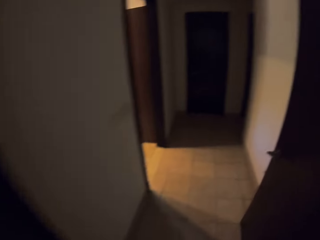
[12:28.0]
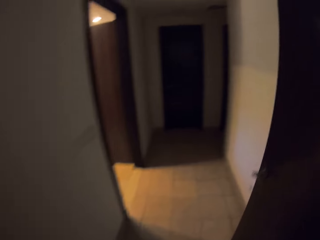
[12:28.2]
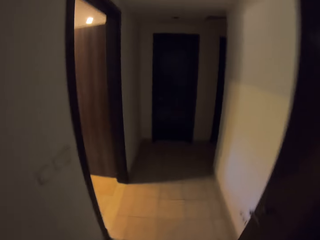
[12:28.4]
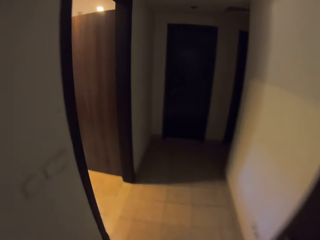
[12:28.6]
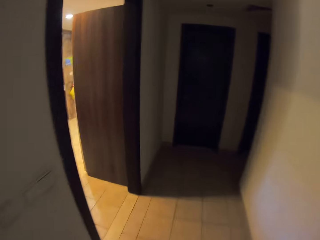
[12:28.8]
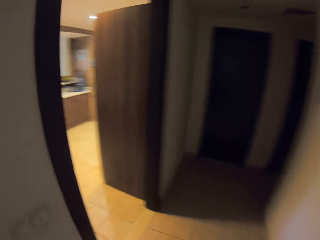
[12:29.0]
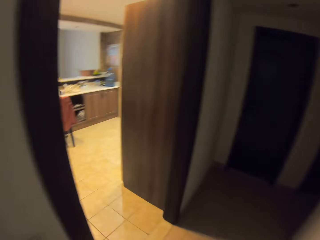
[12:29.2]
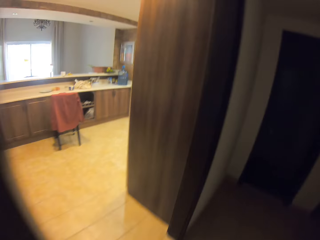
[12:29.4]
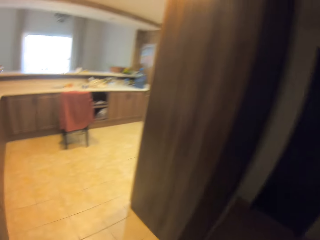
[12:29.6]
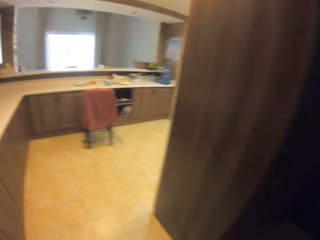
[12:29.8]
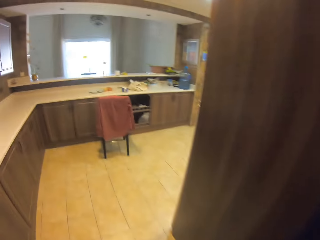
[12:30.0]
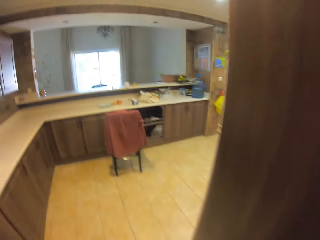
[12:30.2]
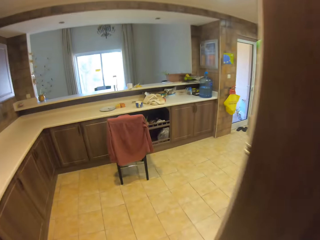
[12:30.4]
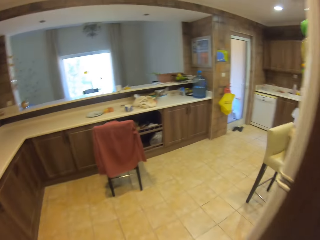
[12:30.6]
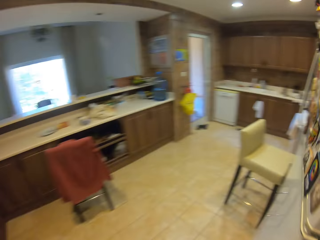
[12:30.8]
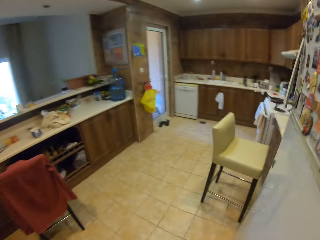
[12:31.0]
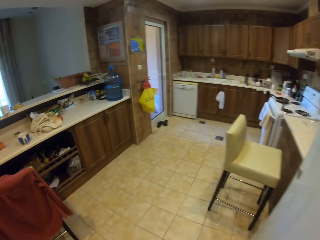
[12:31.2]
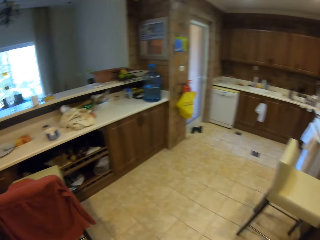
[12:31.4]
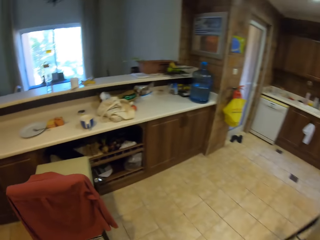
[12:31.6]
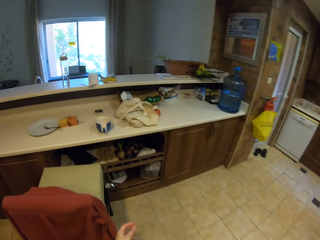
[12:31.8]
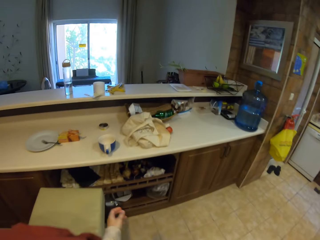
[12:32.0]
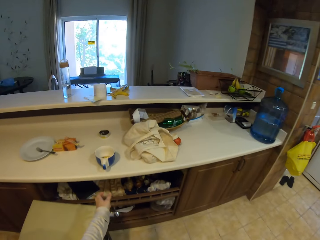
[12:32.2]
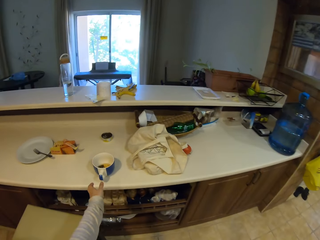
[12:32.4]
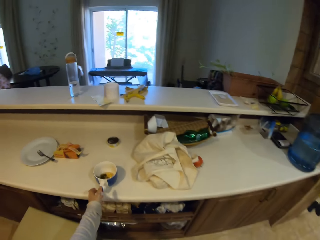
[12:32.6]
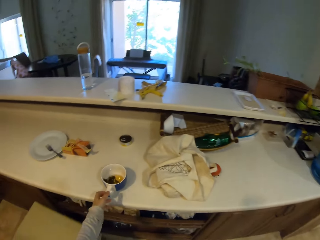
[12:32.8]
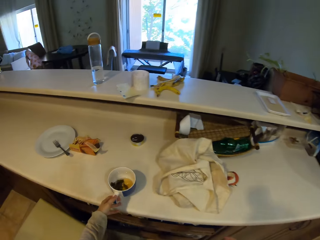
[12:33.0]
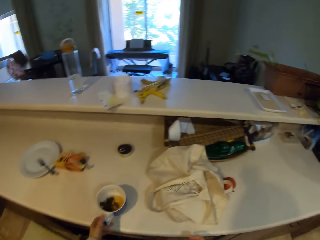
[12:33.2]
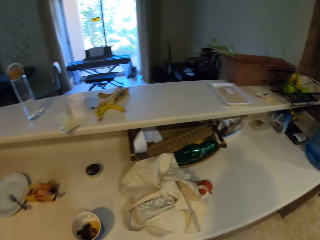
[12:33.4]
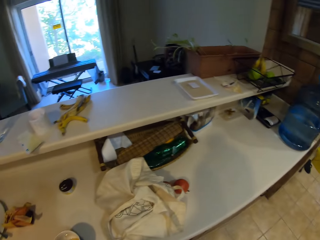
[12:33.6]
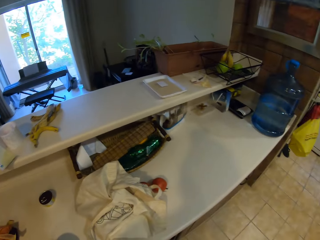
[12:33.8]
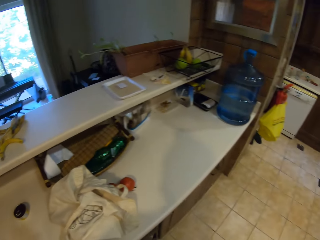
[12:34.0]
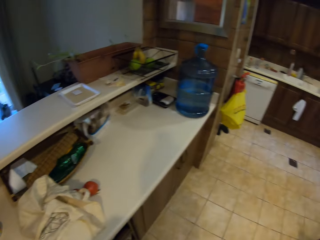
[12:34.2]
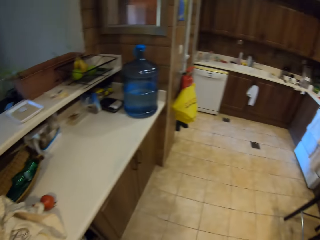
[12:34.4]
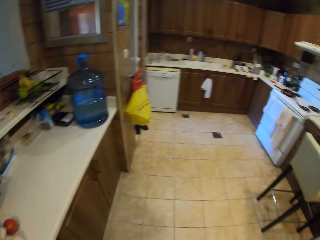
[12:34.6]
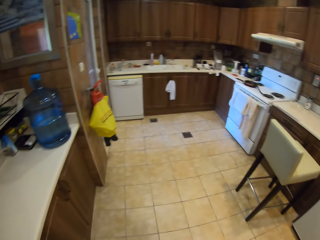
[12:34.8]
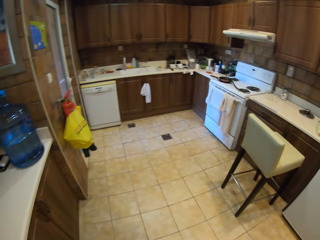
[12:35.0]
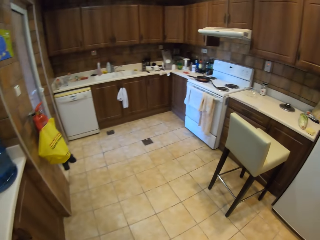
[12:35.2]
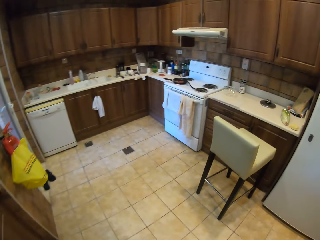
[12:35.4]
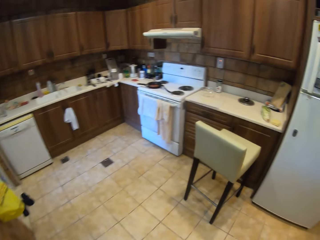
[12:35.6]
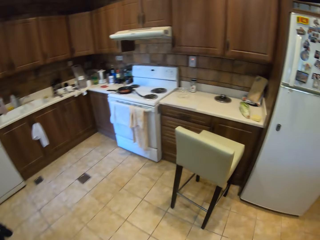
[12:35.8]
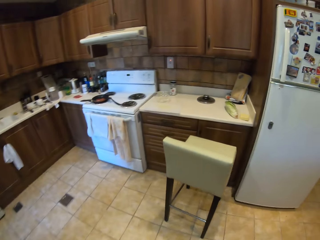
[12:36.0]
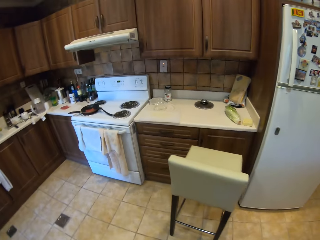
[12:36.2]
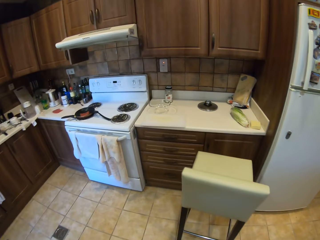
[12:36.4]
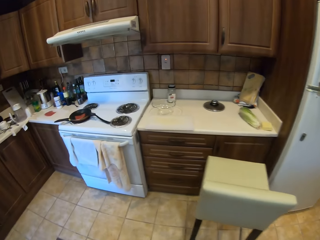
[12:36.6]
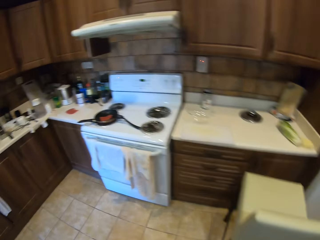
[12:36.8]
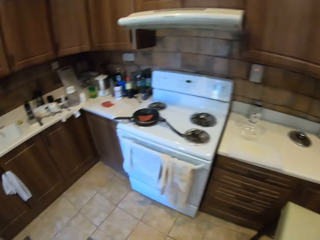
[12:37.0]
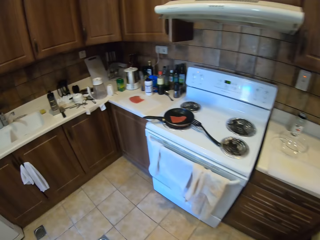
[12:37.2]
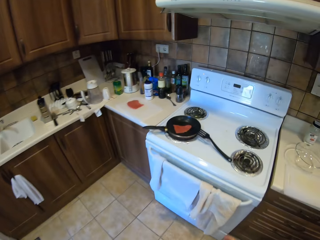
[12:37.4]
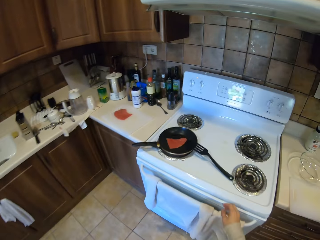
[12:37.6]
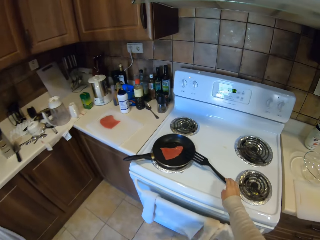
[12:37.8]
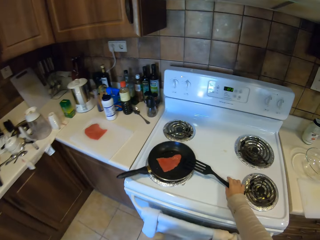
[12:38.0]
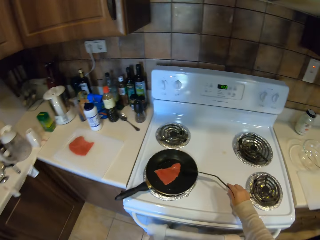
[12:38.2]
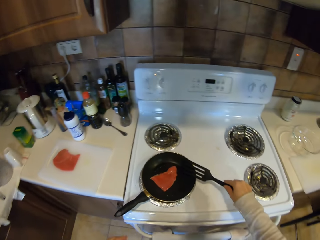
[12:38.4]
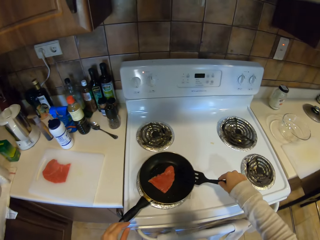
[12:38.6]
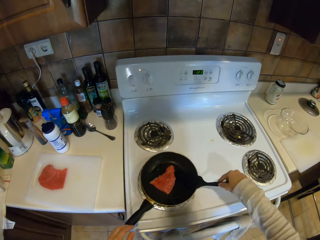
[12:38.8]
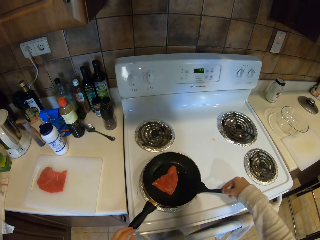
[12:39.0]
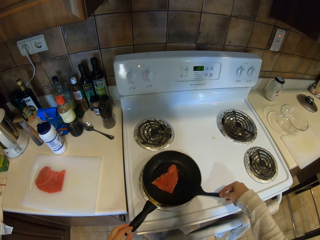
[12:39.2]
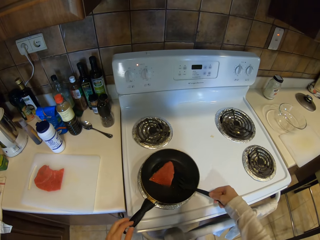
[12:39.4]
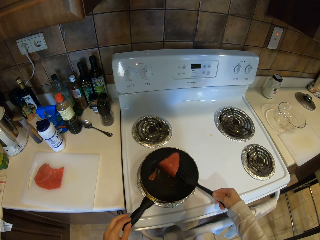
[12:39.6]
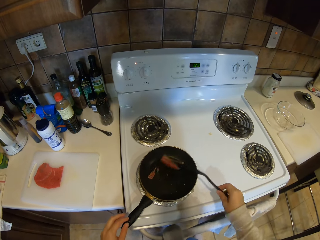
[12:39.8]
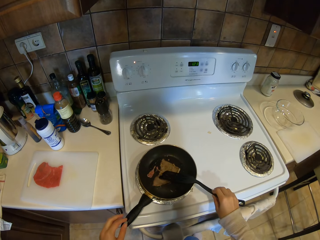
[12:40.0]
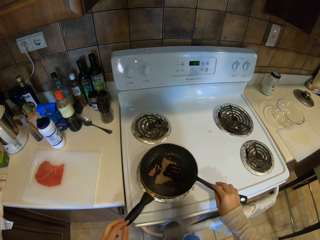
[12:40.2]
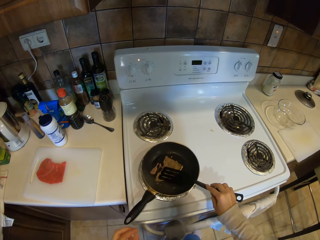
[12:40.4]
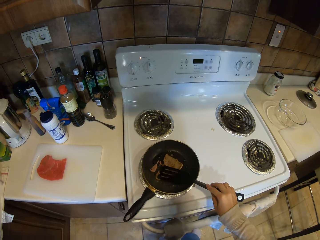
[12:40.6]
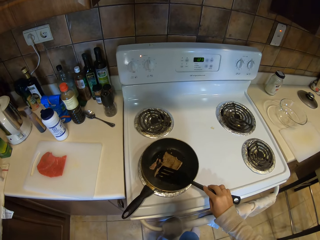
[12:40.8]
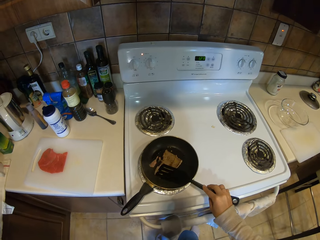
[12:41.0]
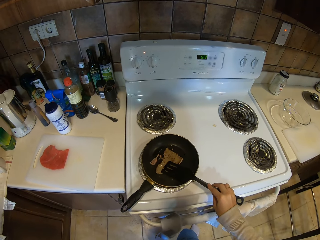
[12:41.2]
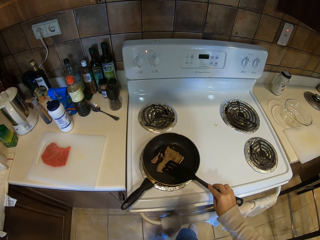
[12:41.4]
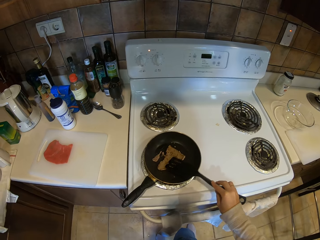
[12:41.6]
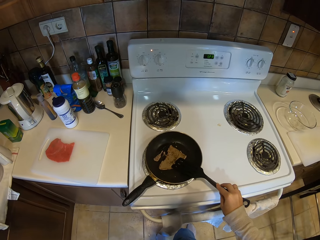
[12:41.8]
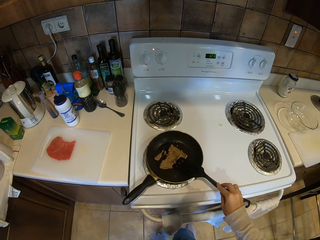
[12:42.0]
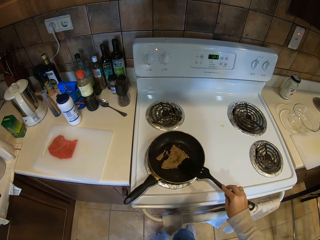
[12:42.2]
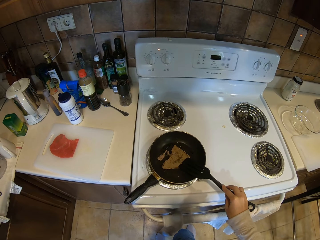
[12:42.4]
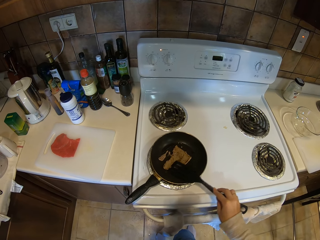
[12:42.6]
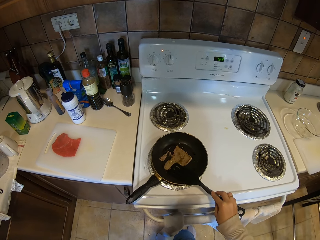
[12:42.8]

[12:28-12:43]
The camera wearer walks around the kitchen. They pick up the cup. They walk around the kitchen. They pick up the spoon. They turn the meat. They cook food. They stir the meat with the spoon.

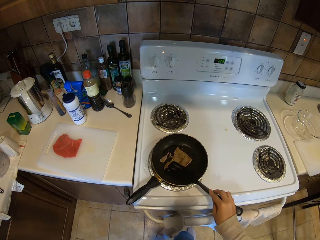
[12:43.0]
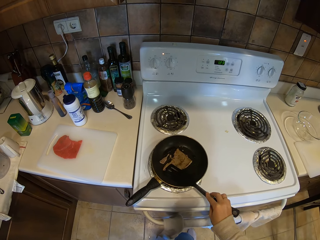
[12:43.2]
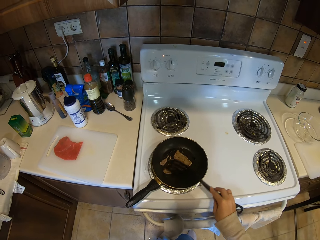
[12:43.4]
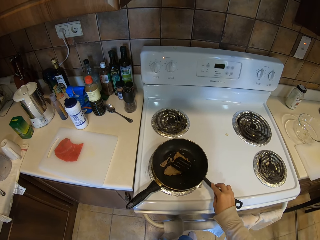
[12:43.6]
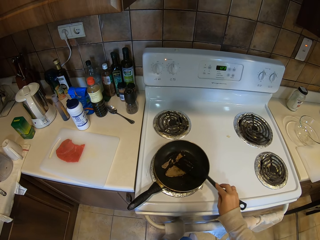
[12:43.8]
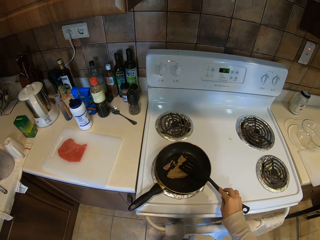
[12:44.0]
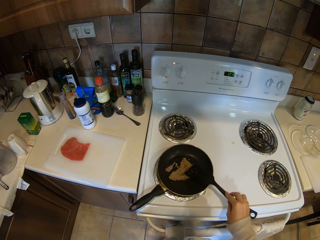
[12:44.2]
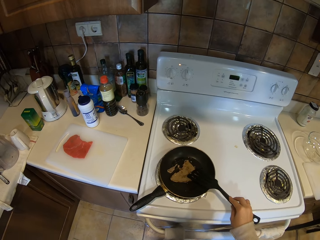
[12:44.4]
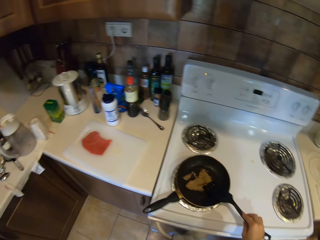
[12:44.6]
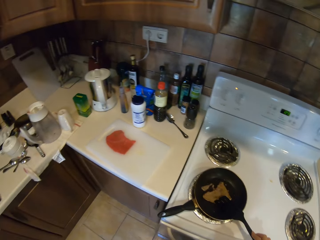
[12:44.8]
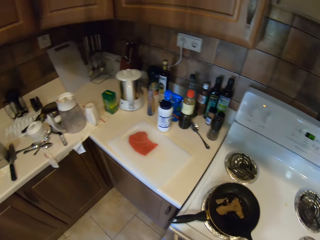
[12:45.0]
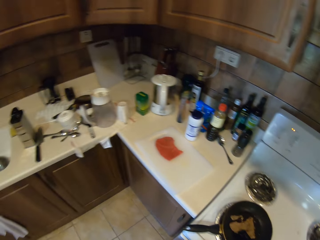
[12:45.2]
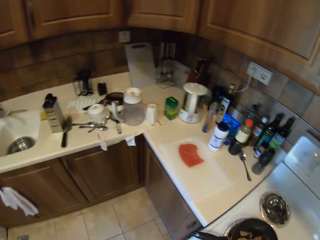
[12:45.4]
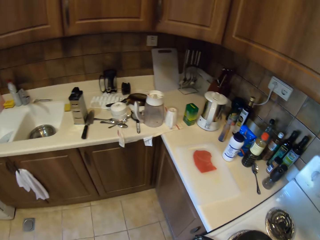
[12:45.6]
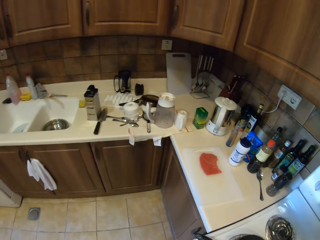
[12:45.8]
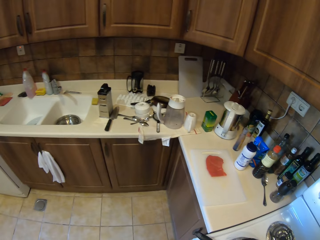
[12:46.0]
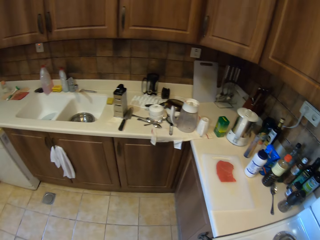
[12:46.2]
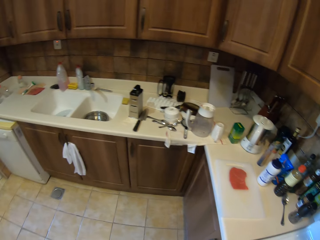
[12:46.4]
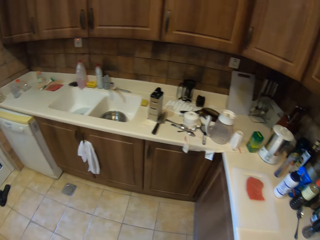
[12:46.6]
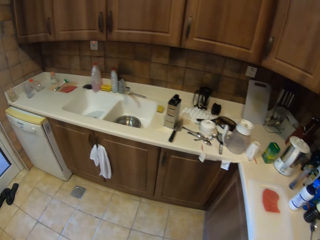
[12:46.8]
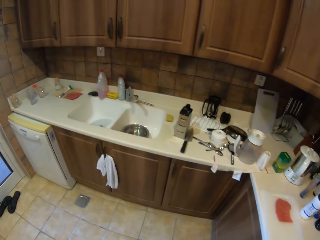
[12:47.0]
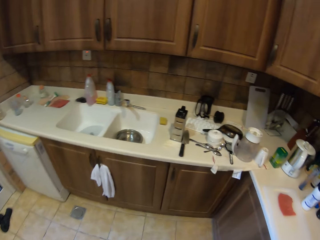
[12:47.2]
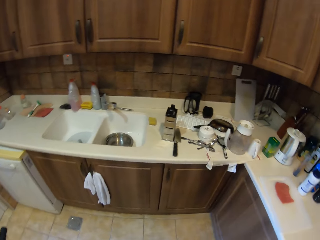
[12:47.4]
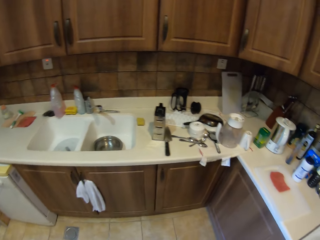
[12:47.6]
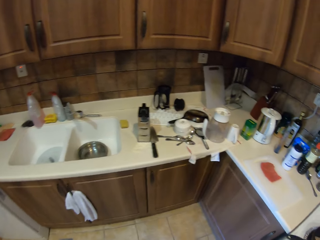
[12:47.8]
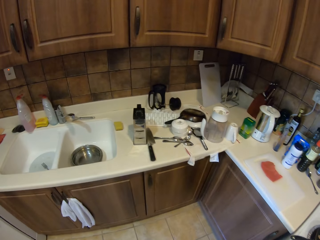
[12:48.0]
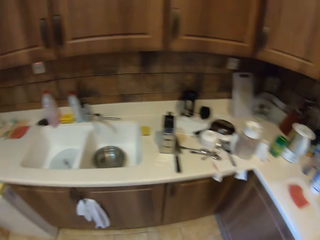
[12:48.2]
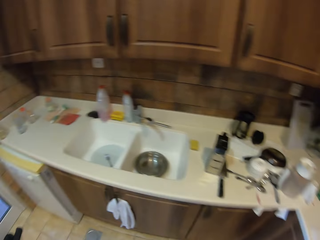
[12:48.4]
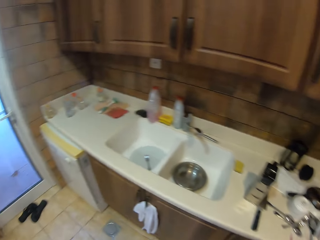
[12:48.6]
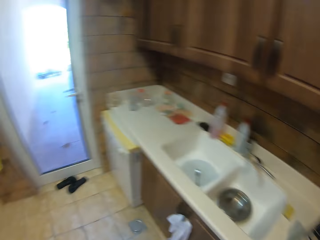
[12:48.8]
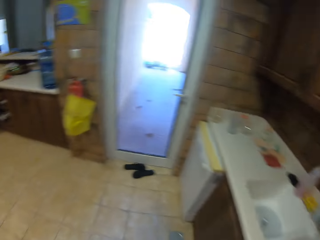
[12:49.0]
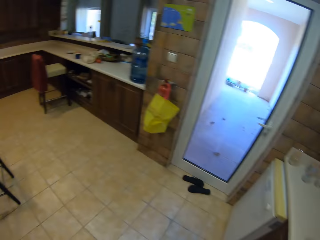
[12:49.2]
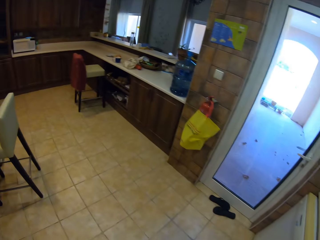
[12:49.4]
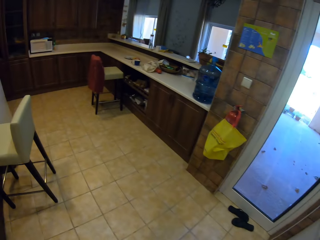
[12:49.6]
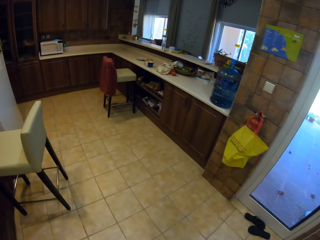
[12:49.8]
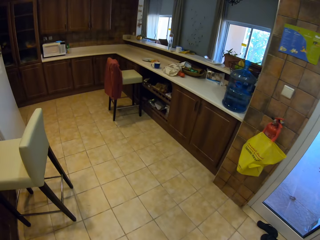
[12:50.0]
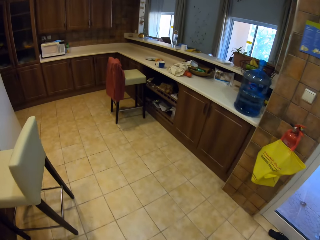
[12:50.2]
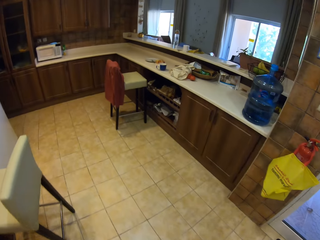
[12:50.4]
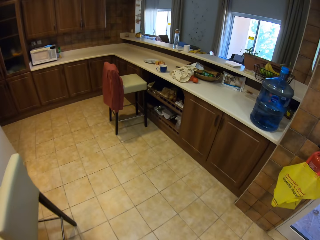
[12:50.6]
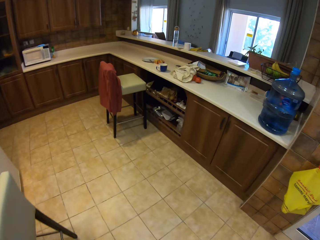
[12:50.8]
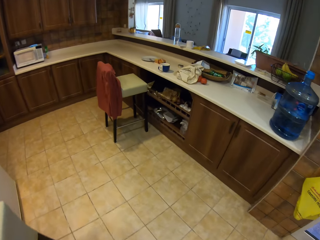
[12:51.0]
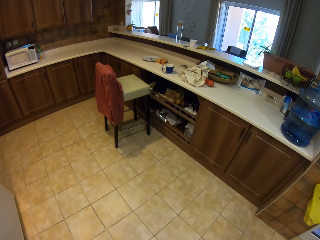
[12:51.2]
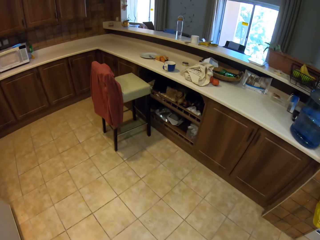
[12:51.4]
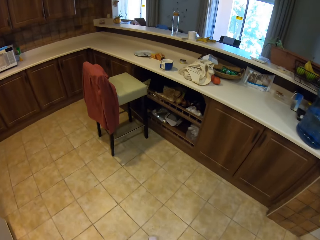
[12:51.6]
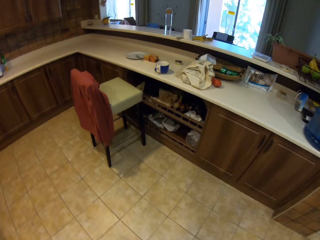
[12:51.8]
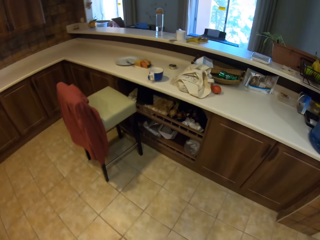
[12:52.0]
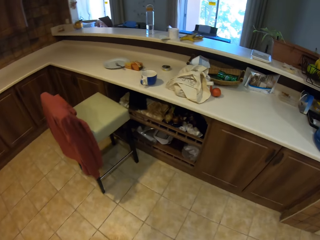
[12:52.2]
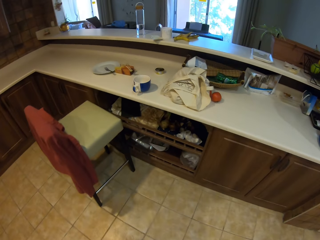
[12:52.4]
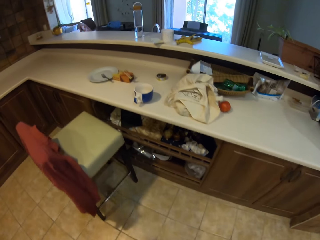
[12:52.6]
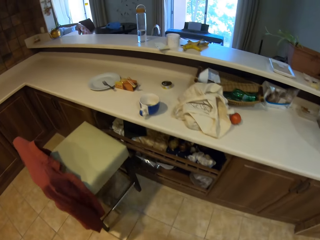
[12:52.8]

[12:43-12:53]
The camera wearer puts the spoon on the pan. They walk around the kitchen.
